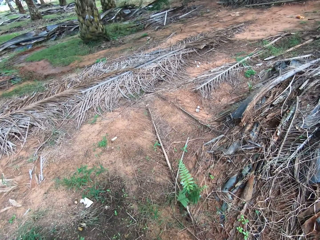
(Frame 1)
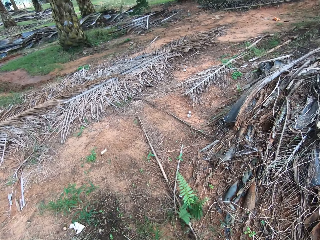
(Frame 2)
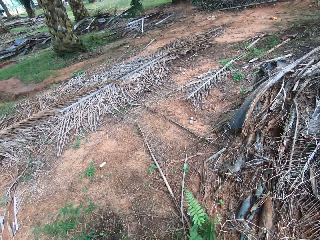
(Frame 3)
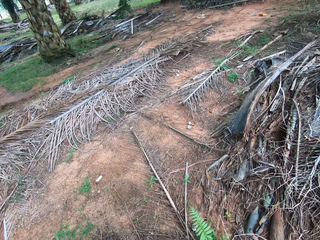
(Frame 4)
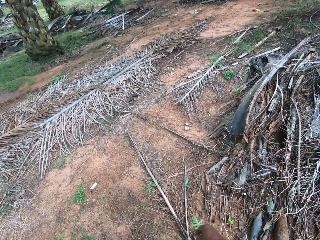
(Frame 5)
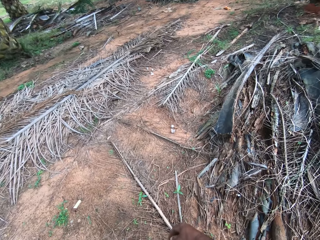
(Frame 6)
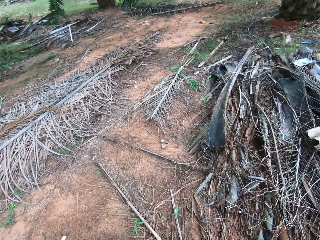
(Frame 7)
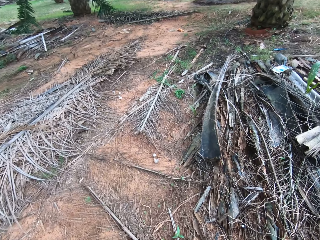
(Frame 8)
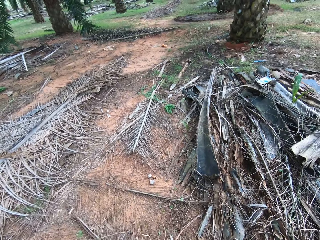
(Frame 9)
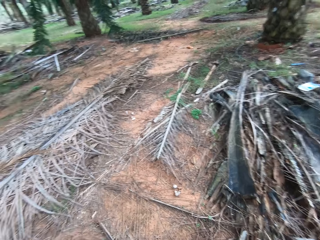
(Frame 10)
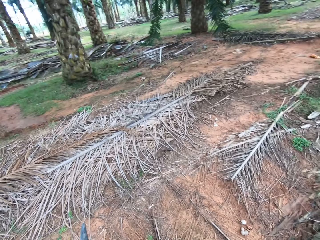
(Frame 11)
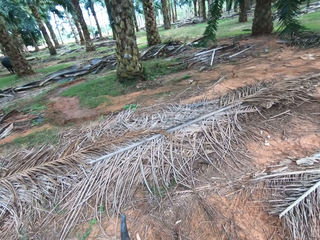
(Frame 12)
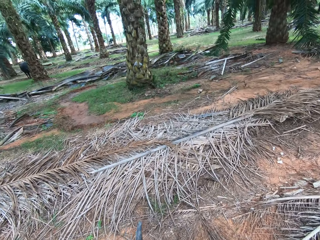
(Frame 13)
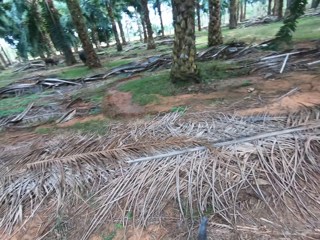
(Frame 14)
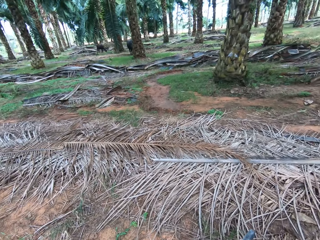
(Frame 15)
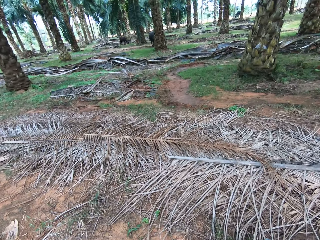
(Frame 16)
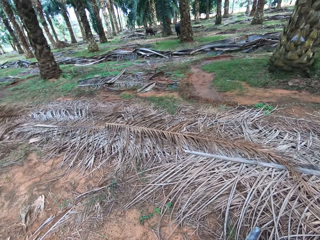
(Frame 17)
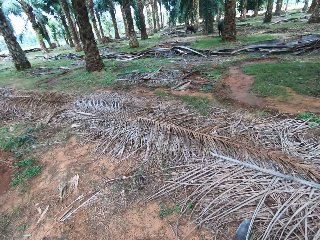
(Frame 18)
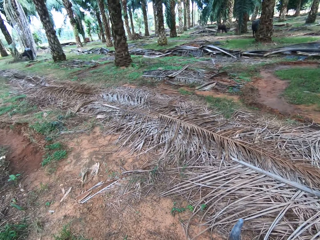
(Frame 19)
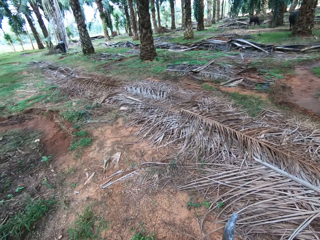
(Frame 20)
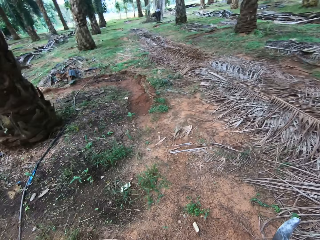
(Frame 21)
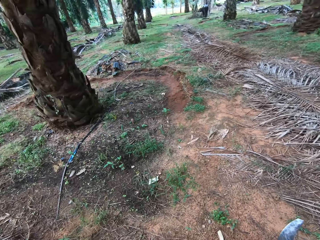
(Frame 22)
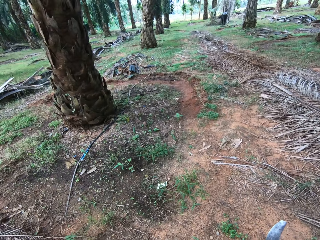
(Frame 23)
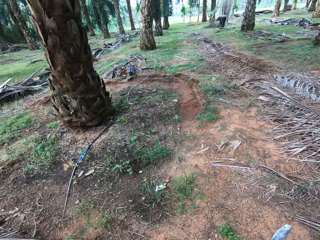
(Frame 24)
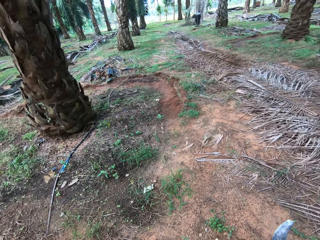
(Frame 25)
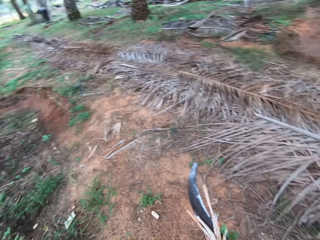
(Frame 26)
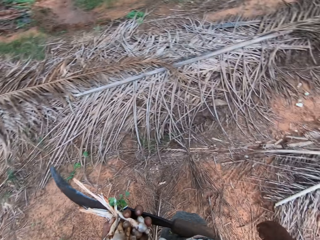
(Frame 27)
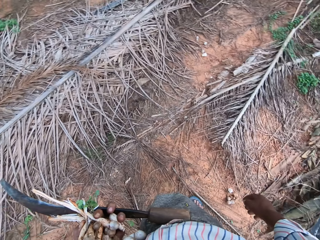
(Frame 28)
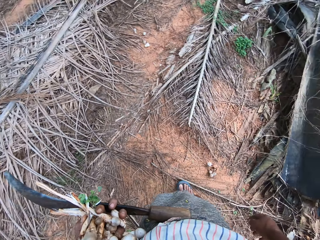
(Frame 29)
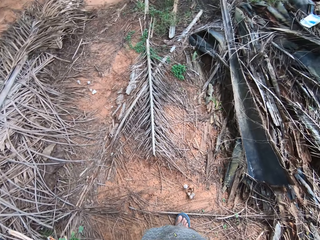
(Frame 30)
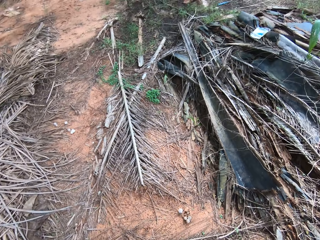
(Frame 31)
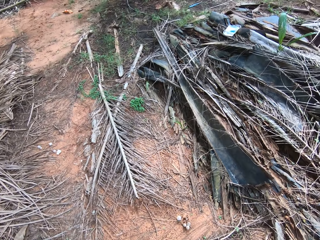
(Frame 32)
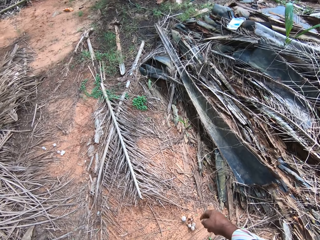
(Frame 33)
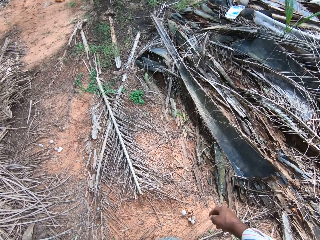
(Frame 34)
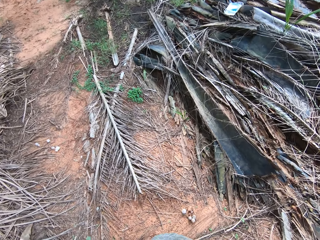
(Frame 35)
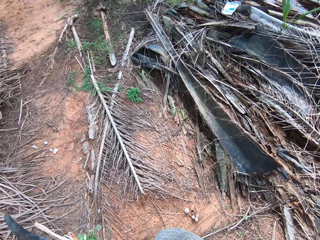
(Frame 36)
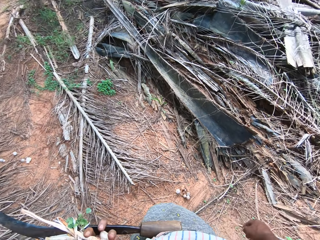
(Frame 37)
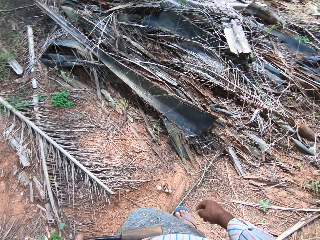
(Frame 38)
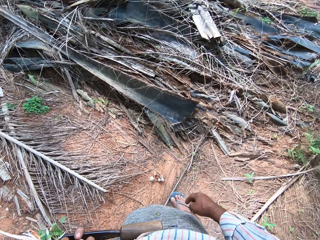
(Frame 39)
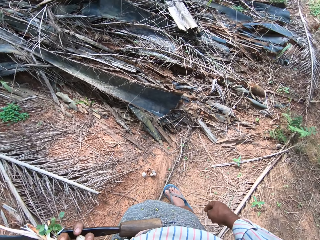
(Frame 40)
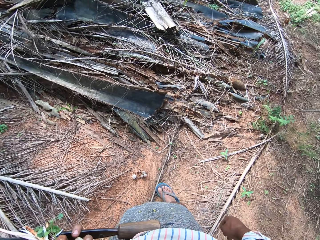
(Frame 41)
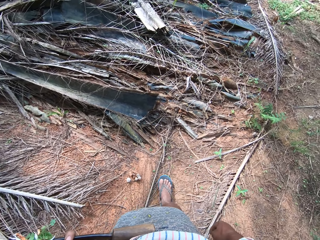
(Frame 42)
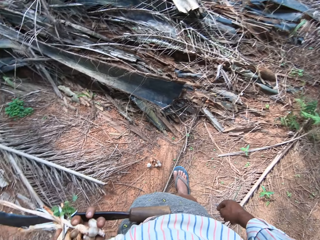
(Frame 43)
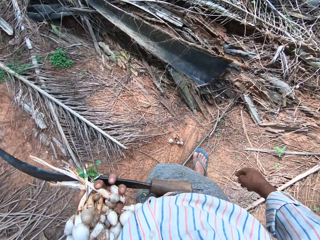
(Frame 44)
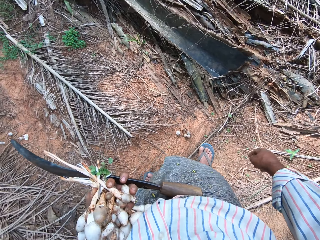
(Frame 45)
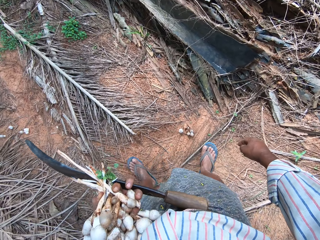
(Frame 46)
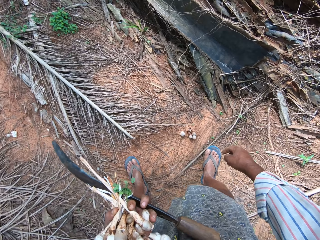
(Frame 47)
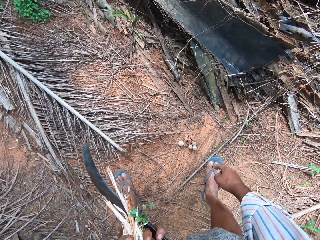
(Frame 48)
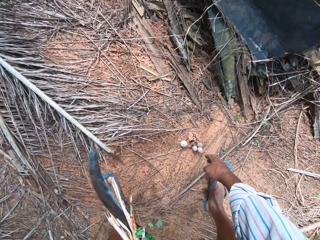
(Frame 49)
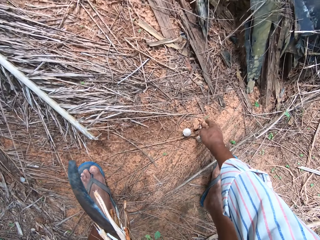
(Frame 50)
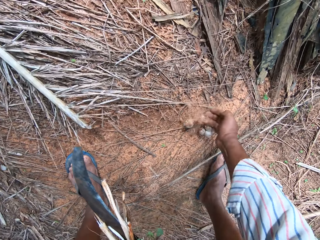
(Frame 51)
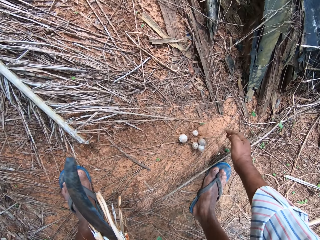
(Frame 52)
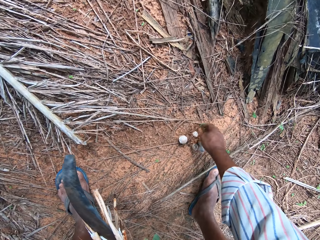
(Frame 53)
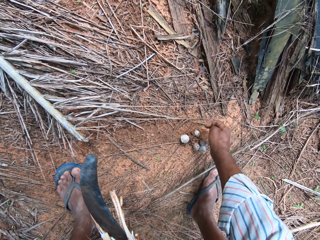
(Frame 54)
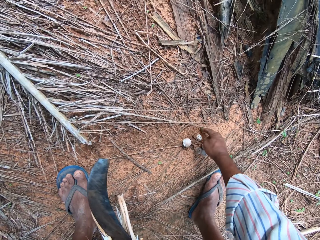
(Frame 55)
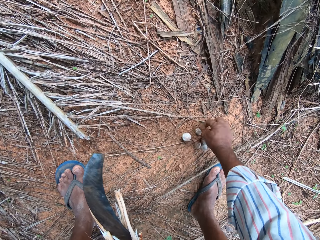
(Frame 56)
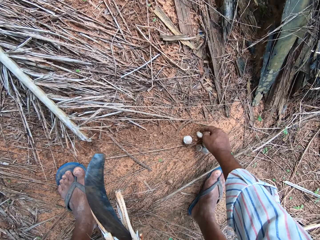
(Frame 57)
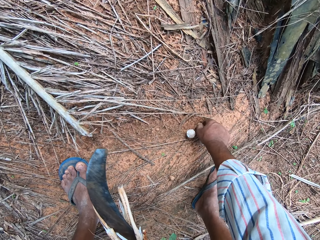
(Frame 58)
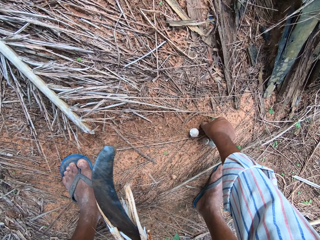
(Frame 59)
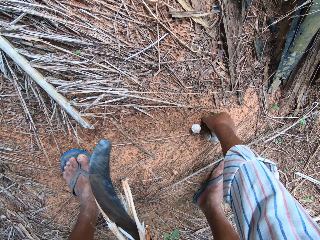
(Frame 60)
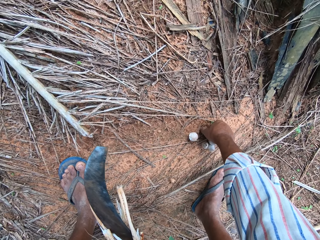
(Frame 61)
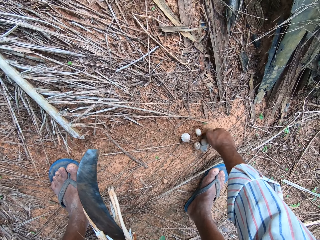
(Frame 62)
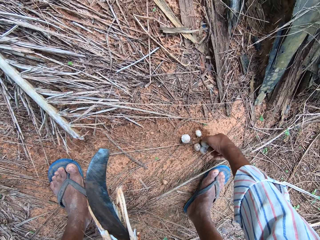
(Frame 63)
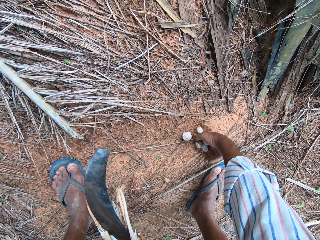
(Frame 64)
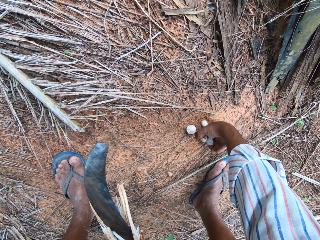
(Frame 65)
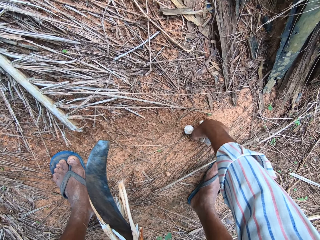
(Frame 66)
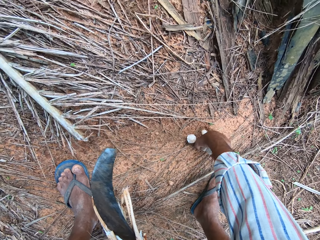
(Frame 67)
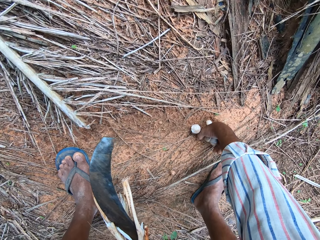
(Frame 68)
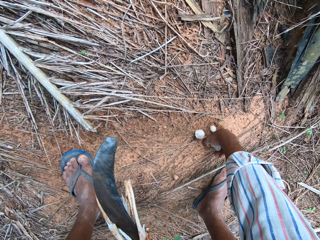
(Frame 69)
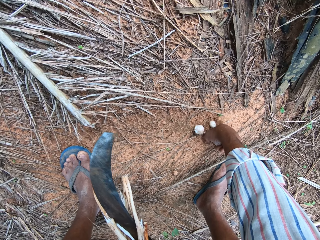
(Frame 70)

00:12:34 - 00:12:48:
The camera wearer continues to pull mushrooms from the ground.

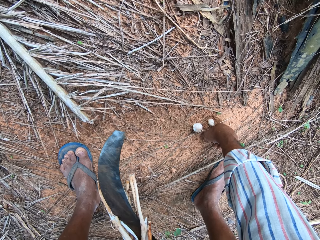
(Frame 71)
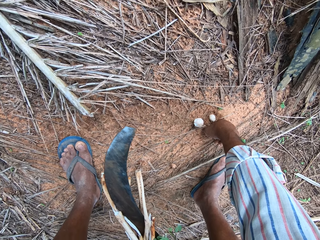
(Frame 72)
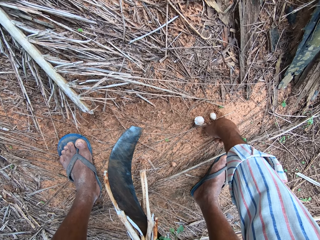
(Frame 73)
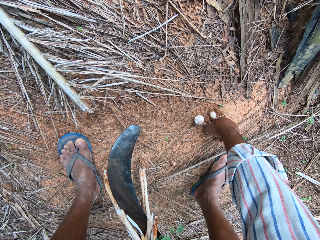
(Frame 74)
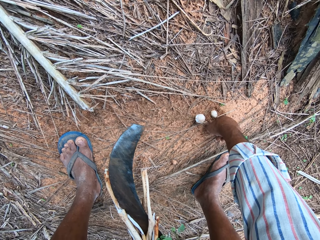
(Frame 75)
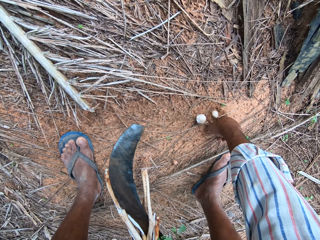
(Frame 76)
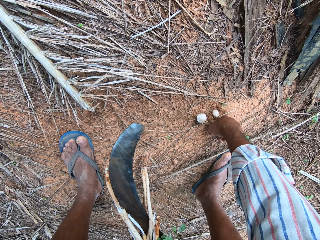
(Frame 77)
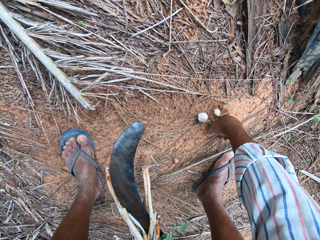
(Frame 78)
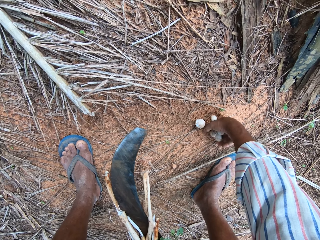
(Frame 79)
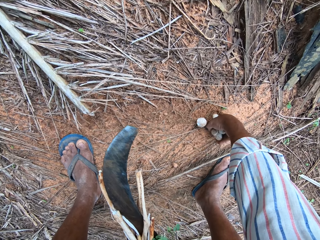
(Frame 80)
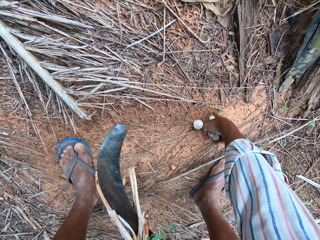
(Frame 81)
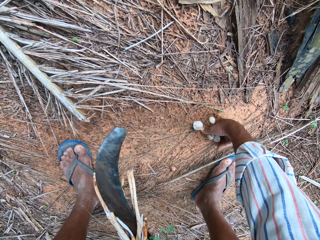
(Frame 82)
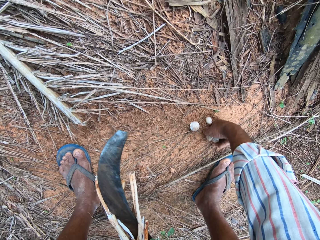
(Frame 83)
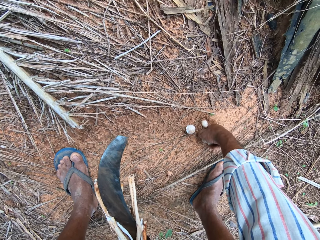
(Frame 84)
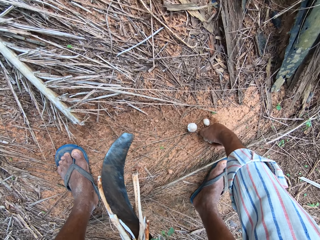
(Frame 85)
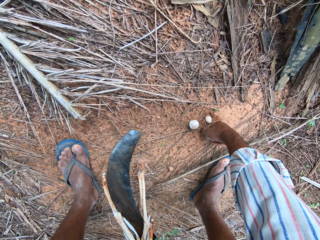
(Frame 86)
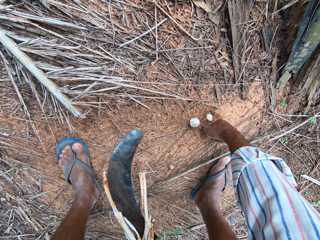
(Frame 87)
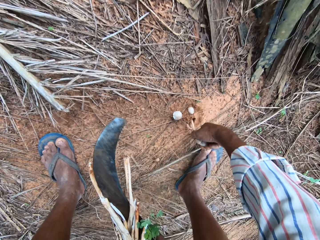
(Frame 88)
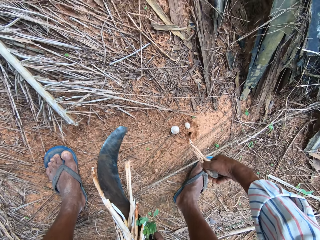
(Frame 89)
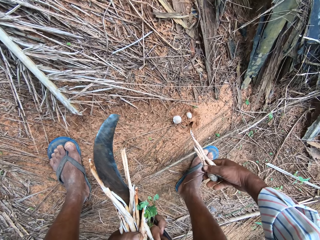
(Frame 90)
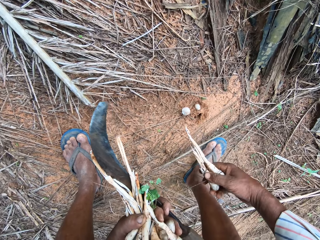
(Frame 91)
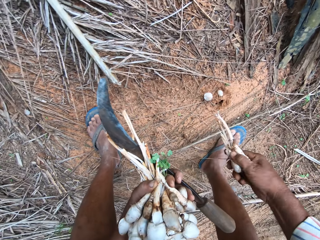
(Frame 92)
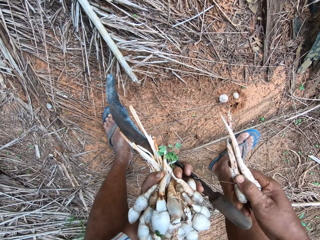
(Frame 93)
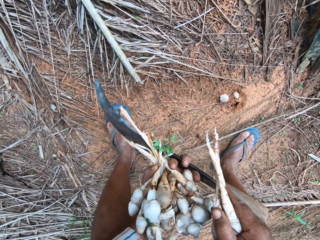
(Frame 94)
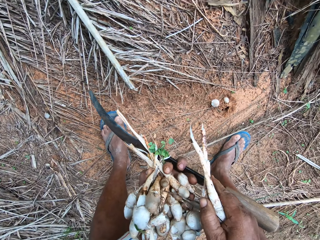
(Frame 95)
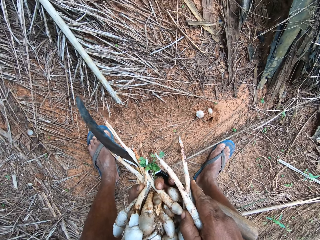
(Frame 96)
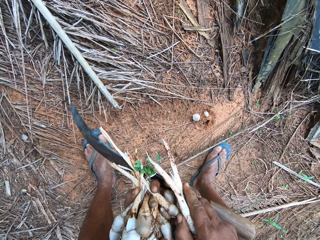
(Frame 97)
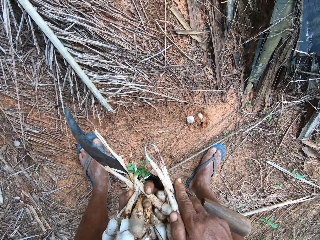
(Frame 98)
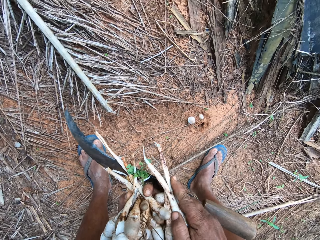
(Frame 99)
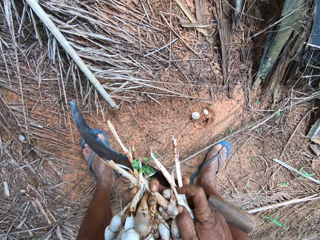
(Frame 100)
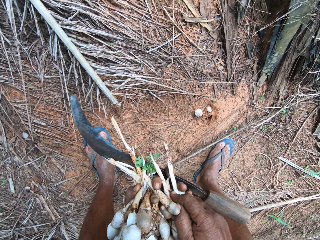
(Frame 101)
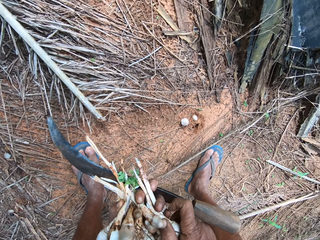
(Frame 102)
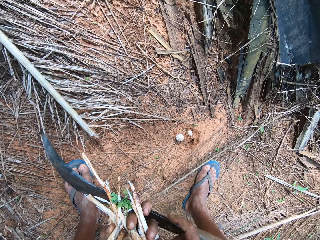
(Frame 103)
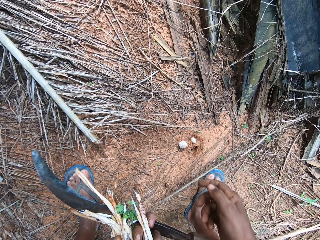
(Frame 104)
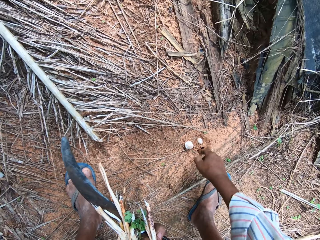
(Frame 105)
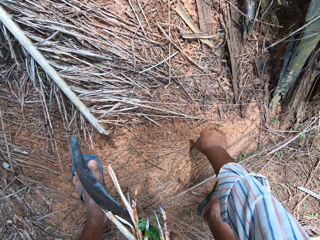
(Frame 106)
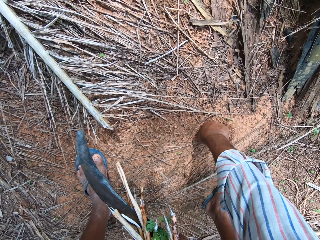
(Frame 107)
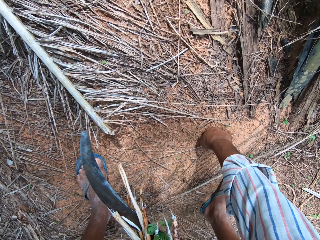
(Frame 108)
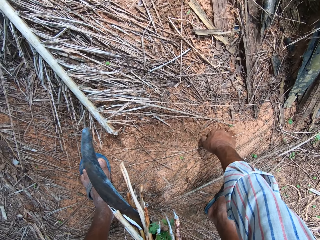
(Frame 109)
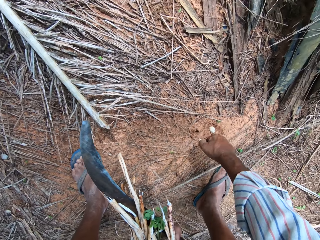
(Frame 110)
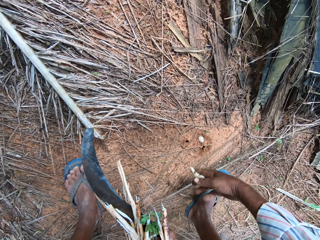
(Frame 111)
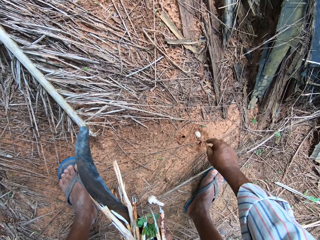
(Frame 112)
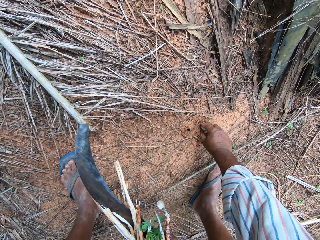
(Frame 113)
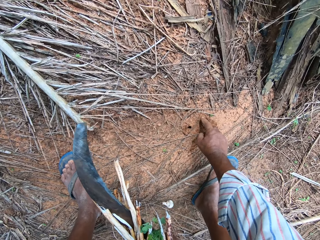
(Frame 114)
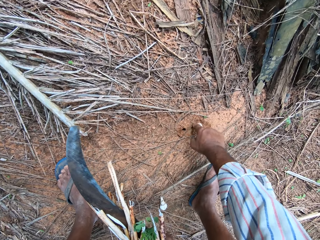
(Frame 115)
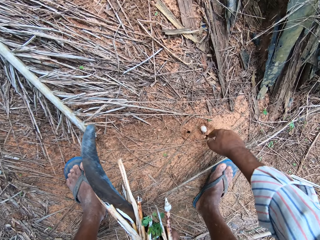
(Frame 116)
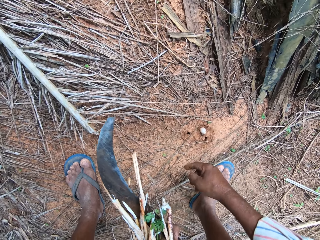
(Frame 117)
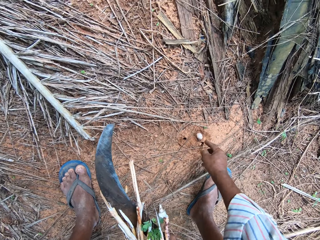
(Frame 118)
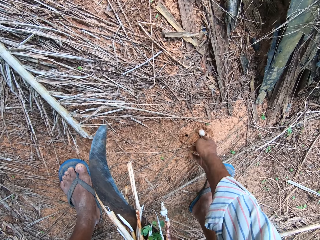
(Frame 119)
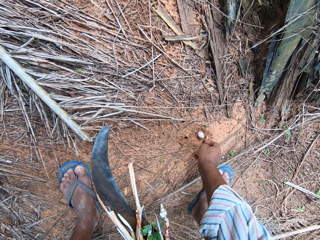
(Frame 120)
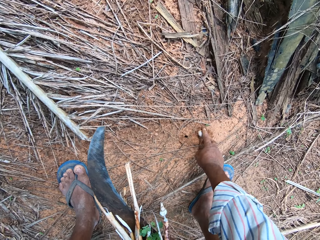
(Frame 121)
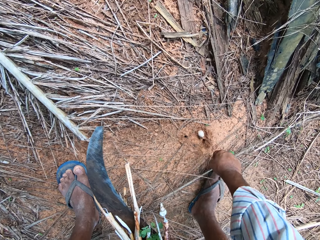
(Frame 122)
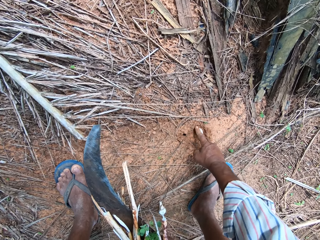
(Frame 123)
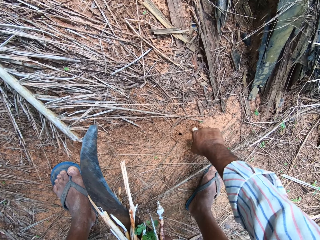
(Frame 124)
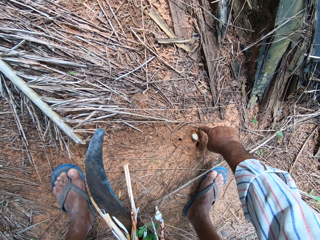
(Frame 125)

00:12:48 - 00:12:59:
The camera wearer puts the mushroom among others. They pluck a mushroom. They drop the mushroom on the ground. They pluck a mushroom.
